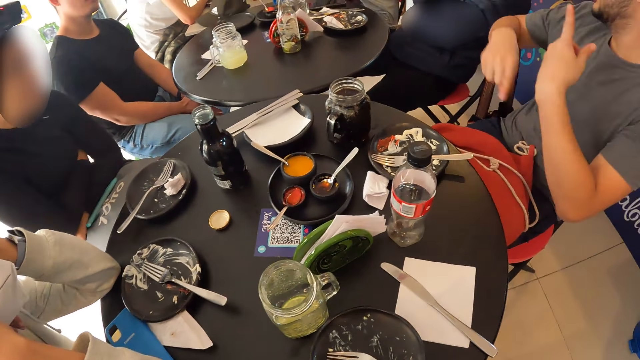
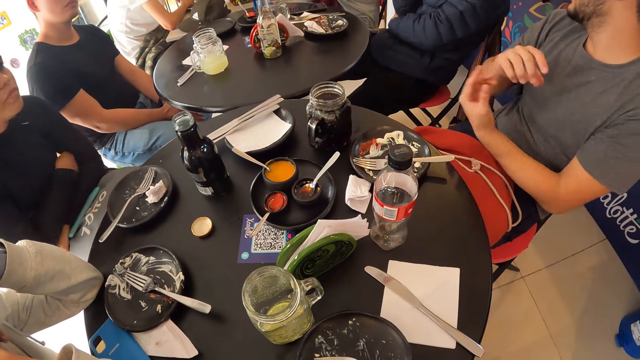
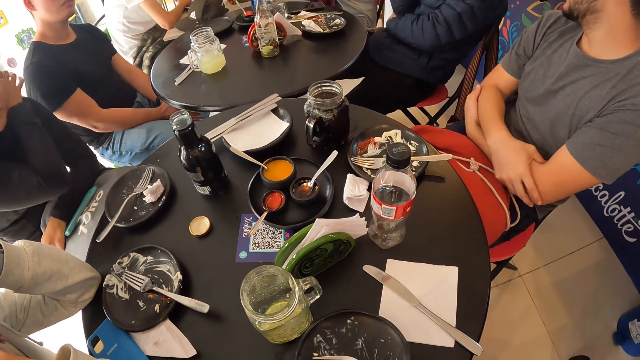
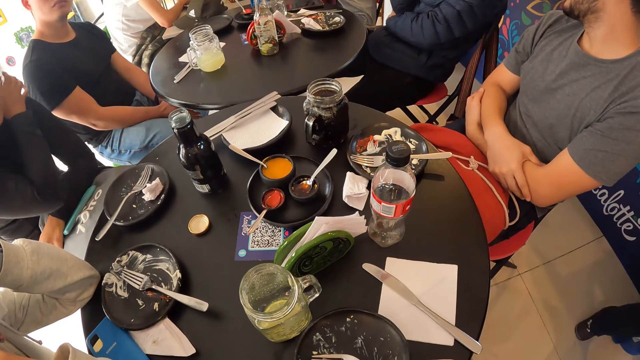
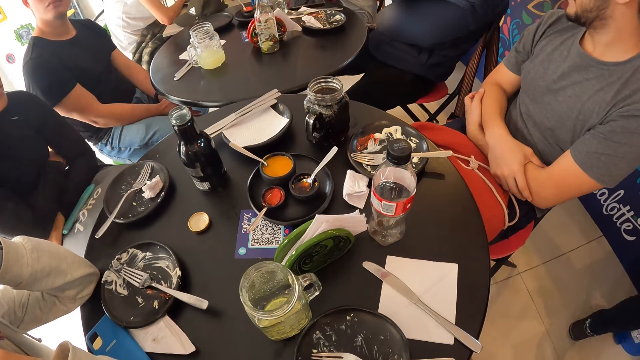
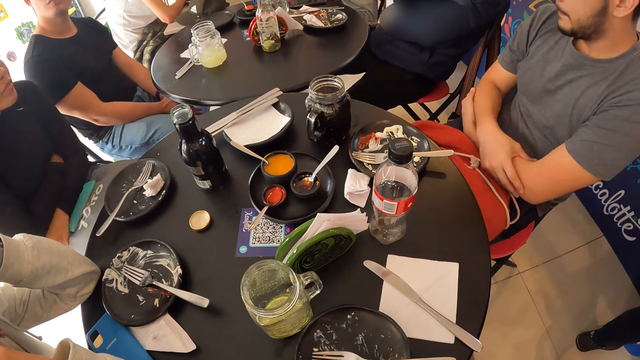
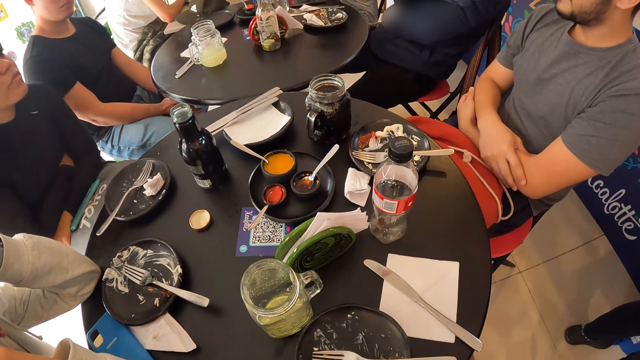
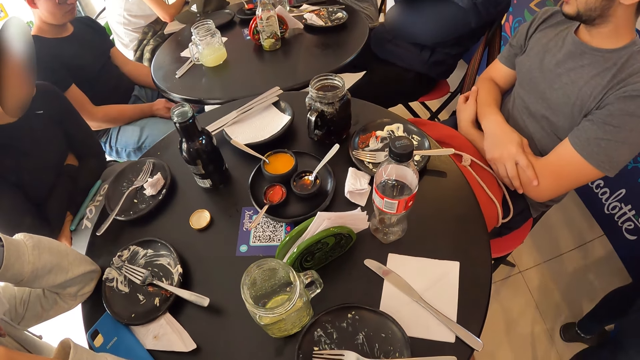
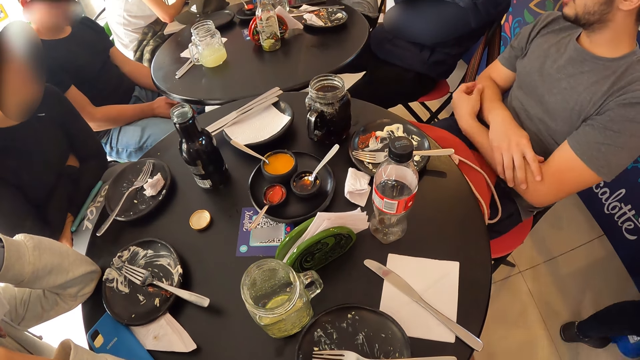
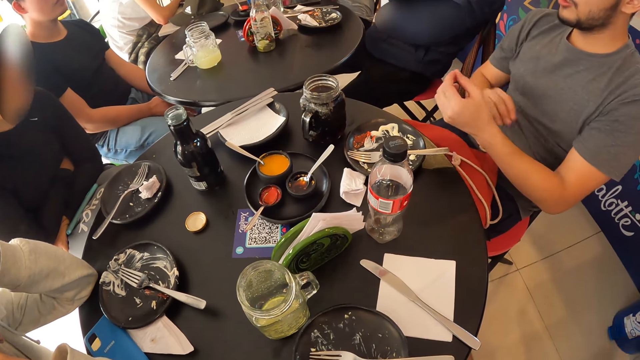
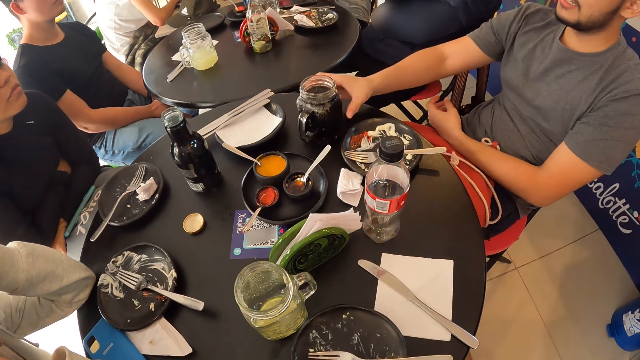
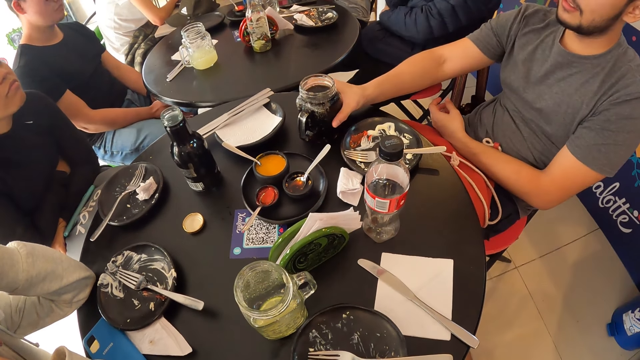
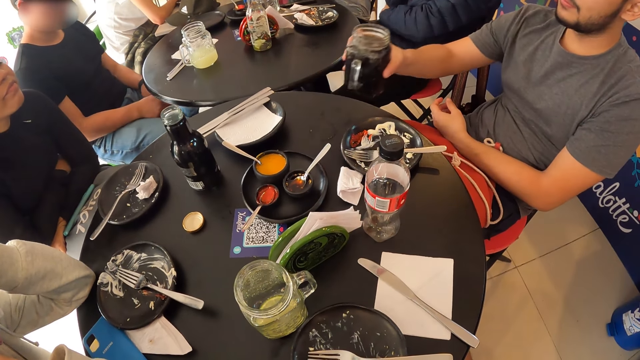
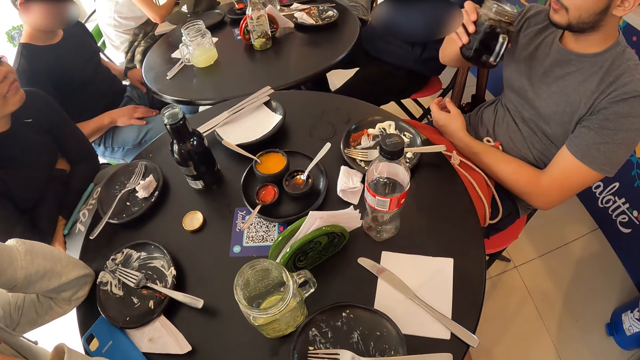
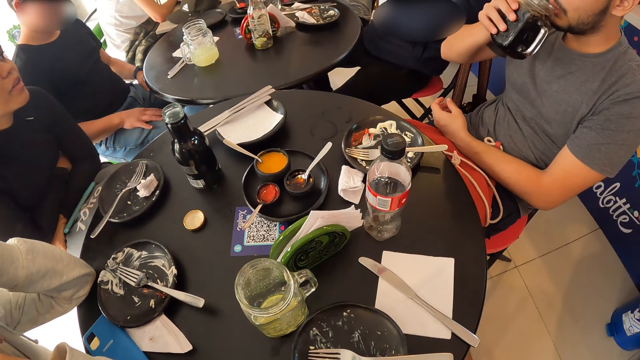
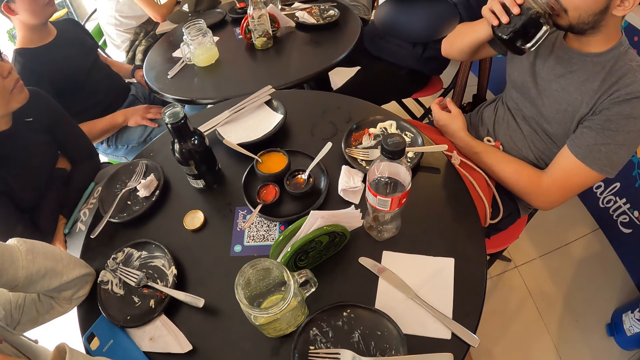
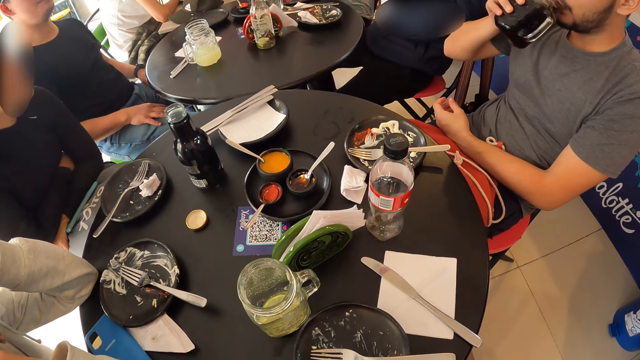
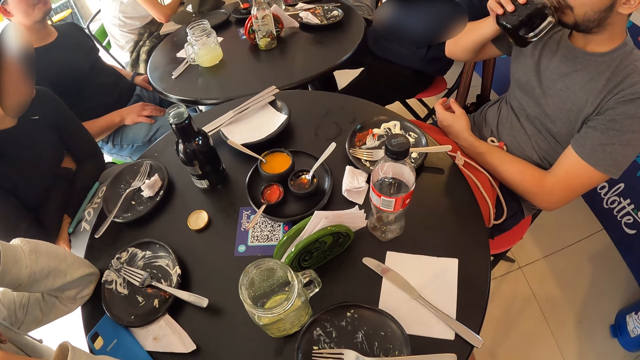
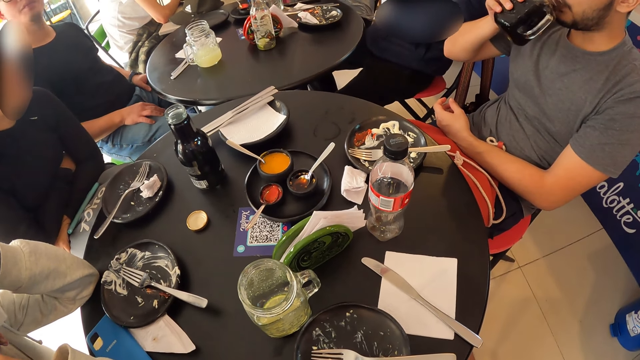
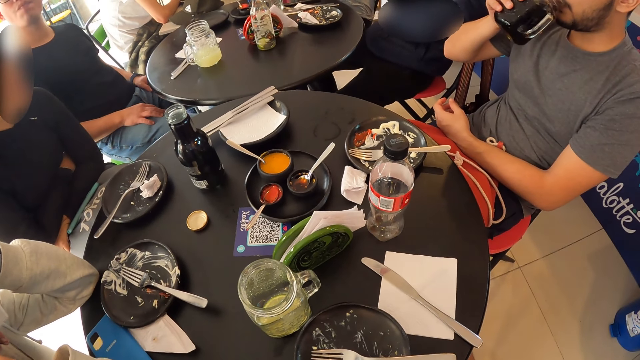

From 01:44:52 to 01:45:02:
A lady scratches her face and crosses her hands. A man picks up the mug of juice and drinks the juice.

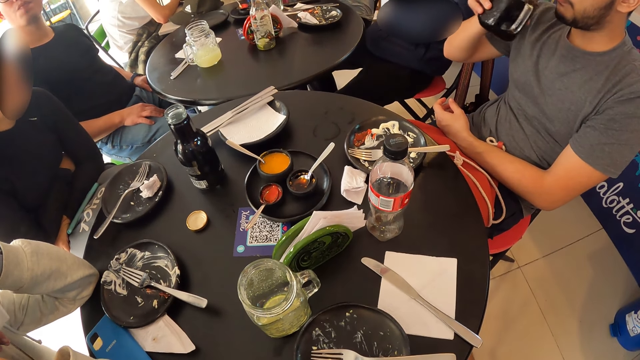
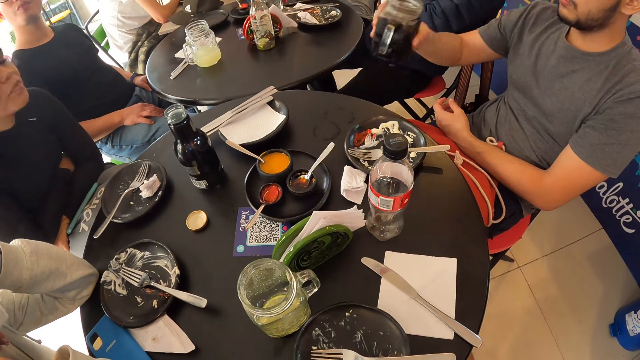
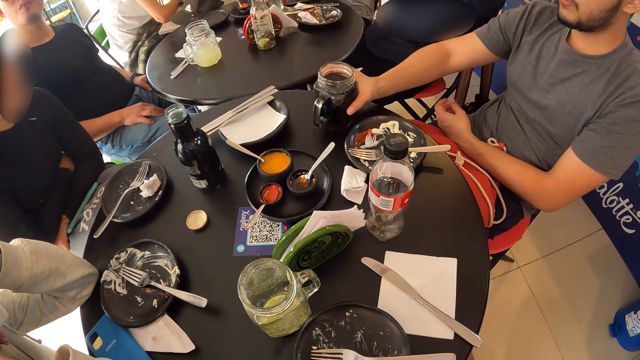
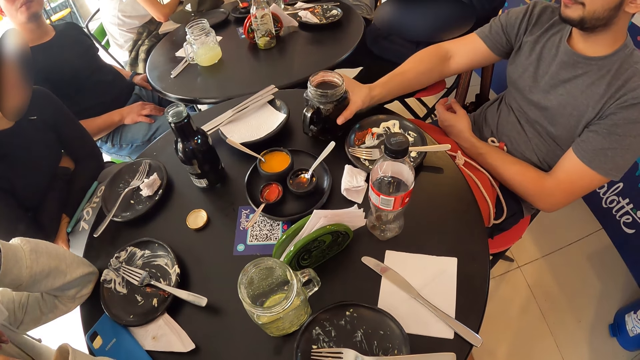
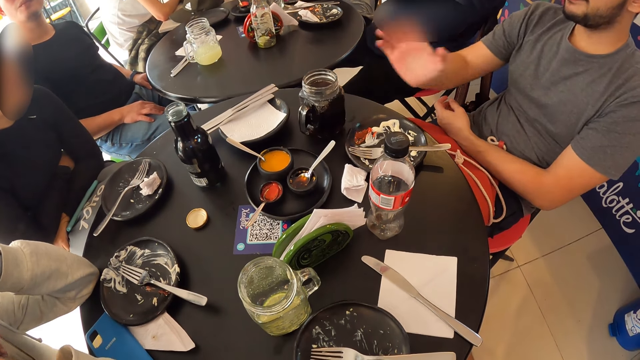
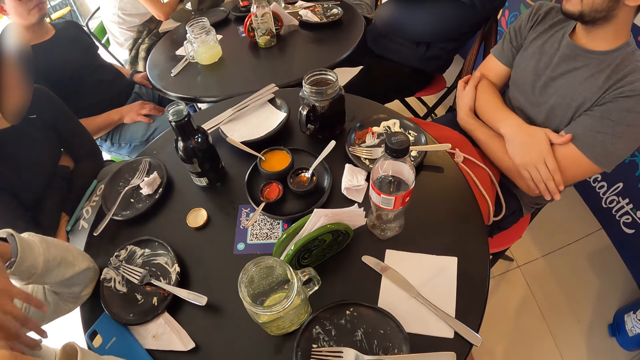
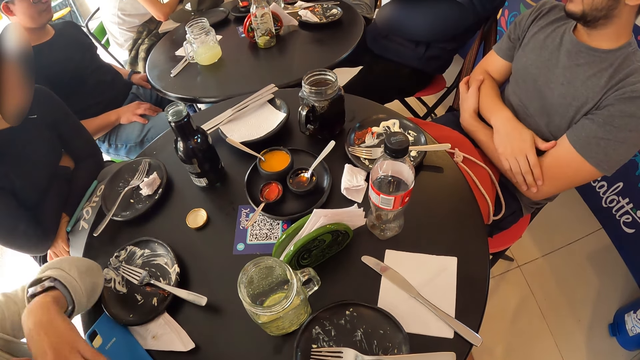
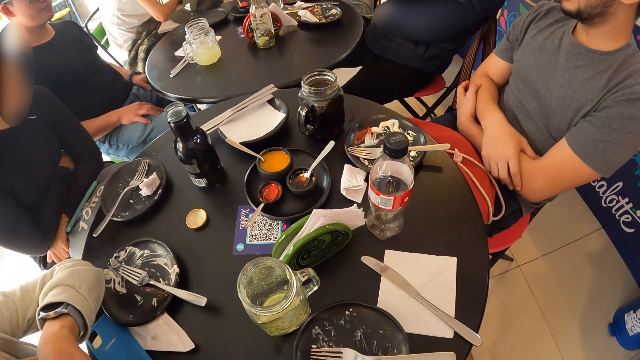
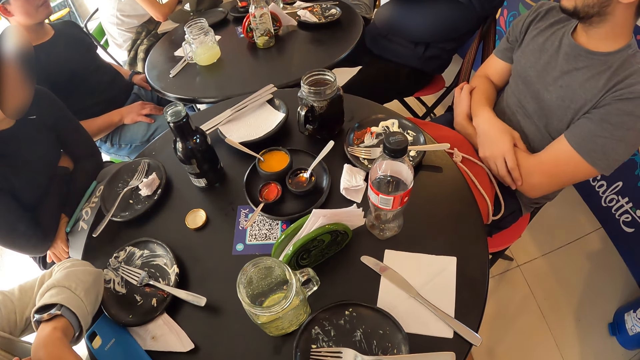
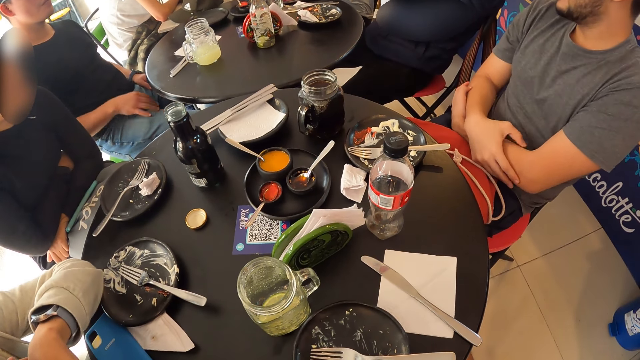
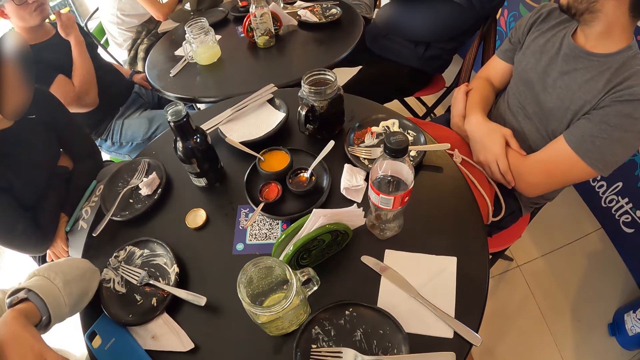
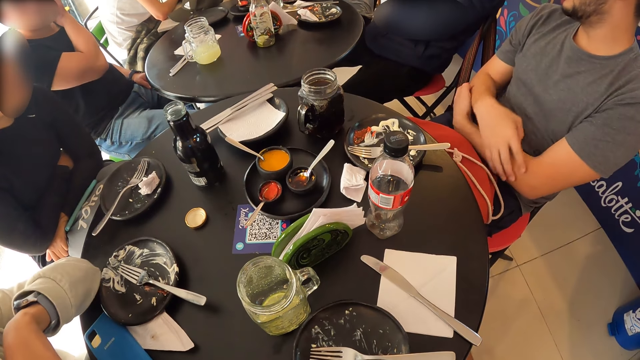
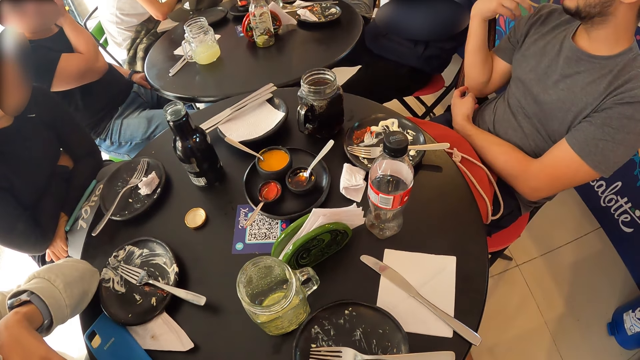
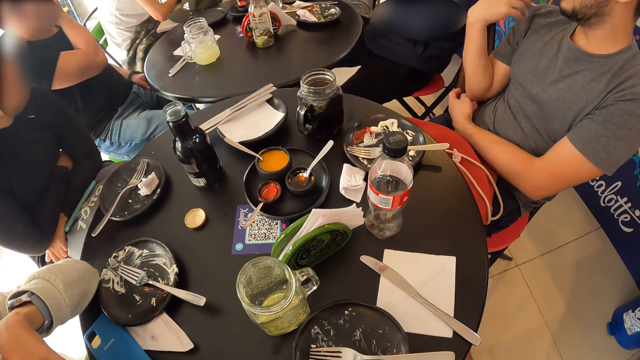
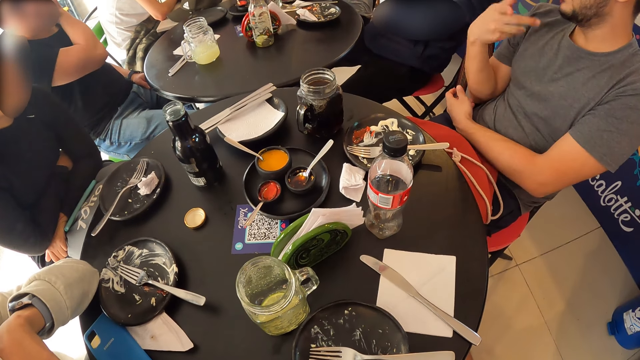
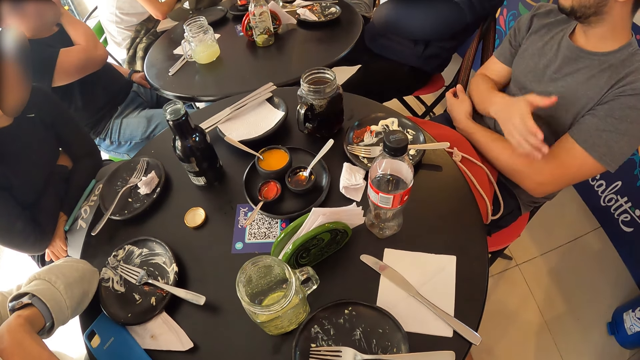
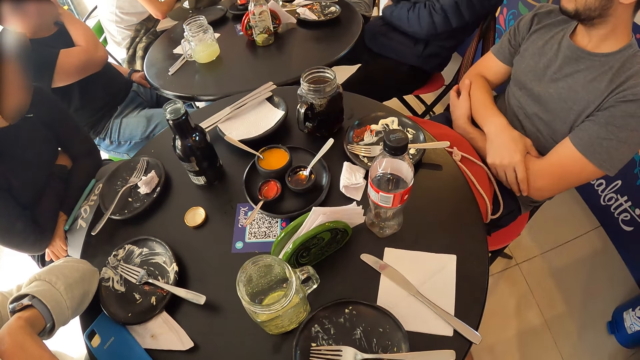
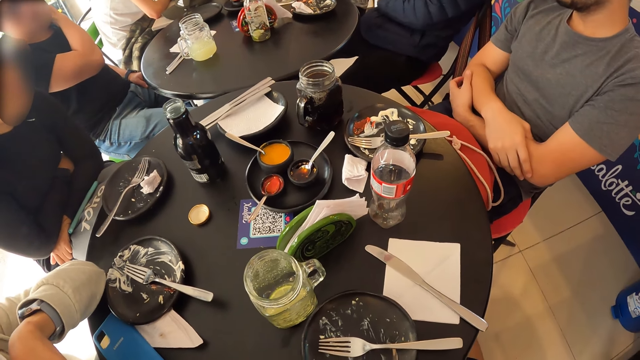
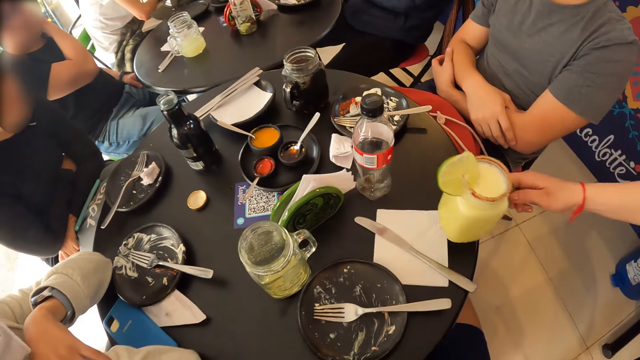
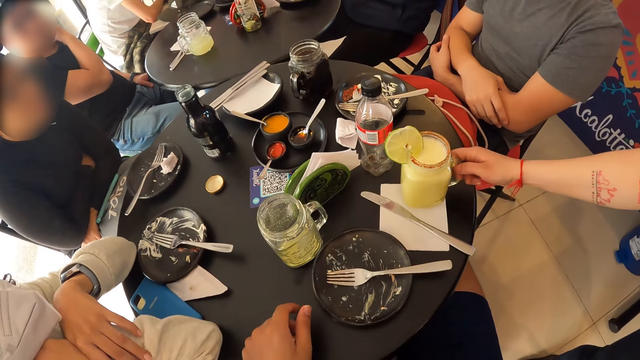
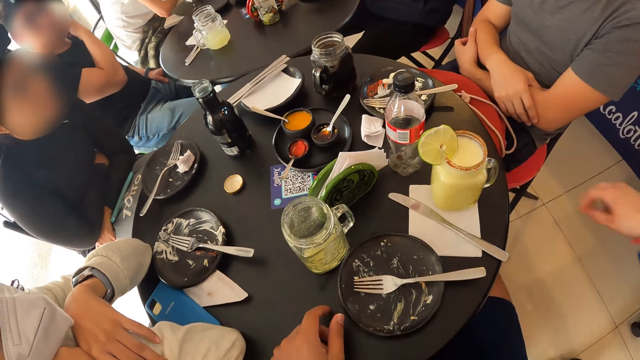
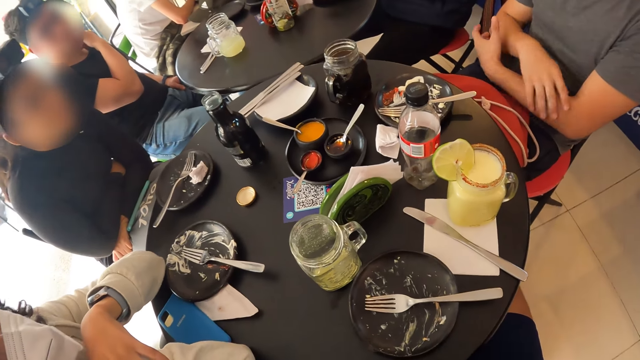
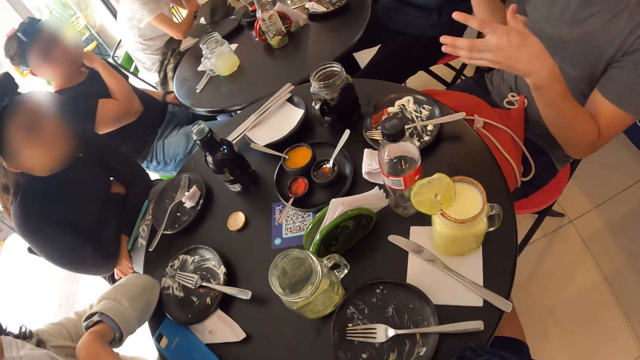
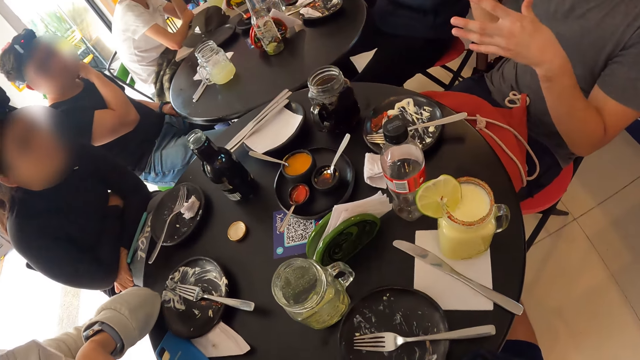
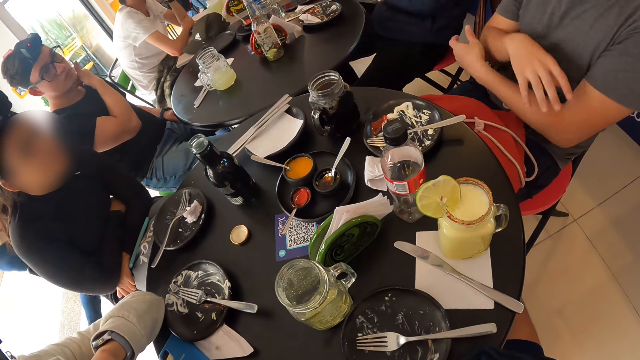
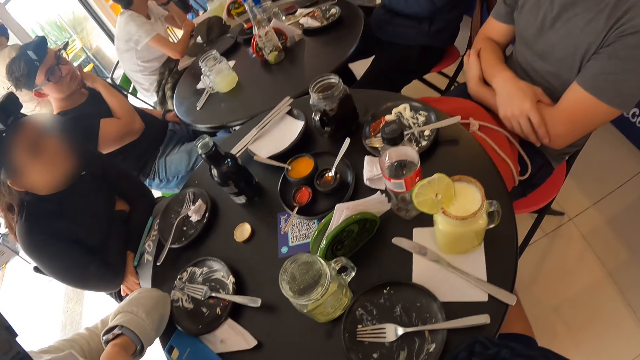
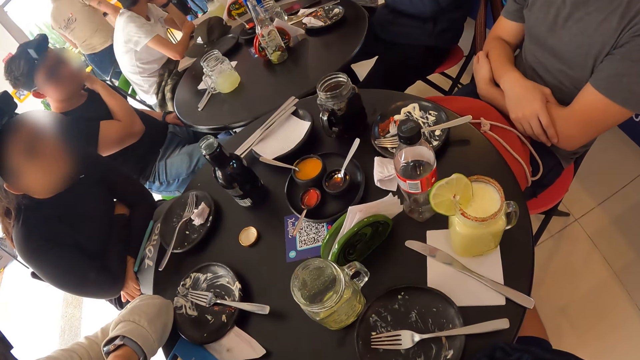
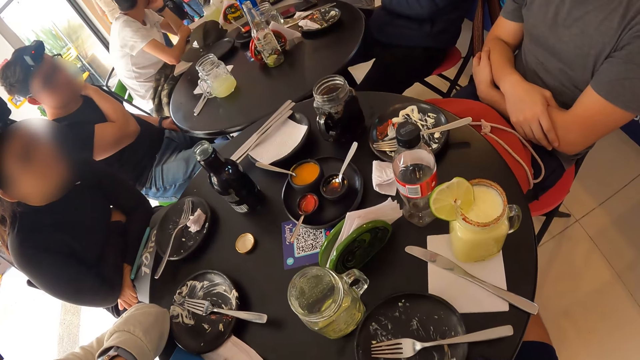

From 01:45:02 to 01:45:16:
A man puts the mug on the table and crosses his hands. A lady moves her hand. Another man scratches his face. The first man moves his hand and crosses his hands. The camera wearer moves the hand. Another lady puts the mug of juice on the table. Another man drops a cup of lemonade on the table with his right hand. The first man moves his hands. The other lady walks around. The first man crosses his hands.
